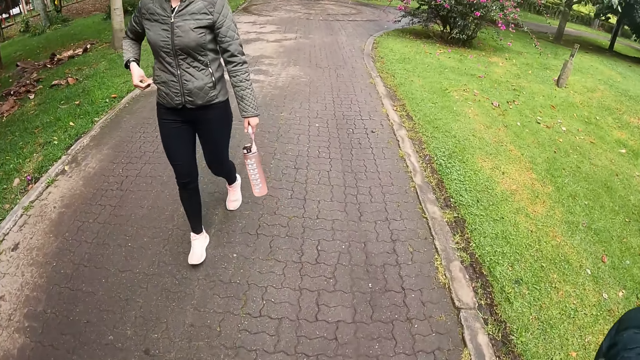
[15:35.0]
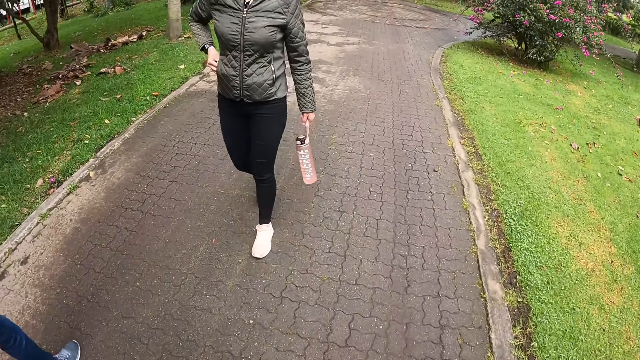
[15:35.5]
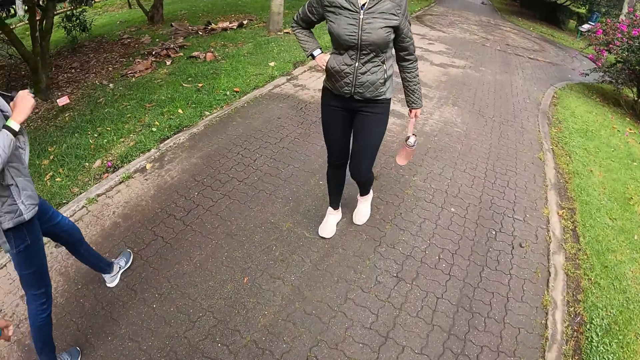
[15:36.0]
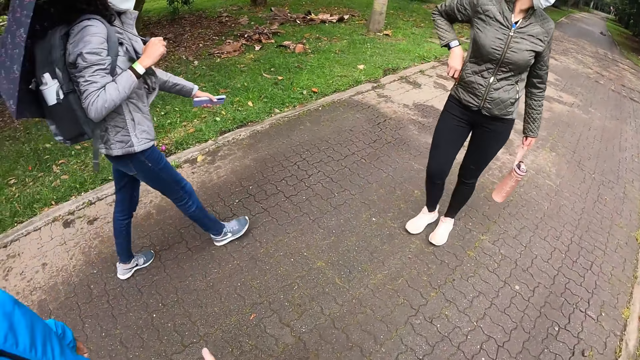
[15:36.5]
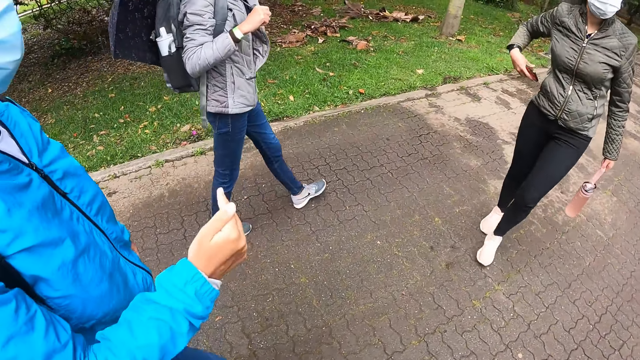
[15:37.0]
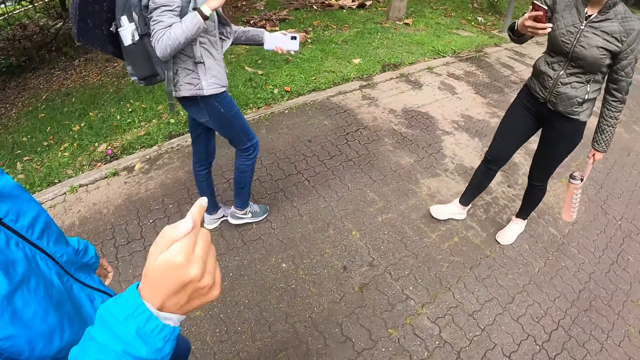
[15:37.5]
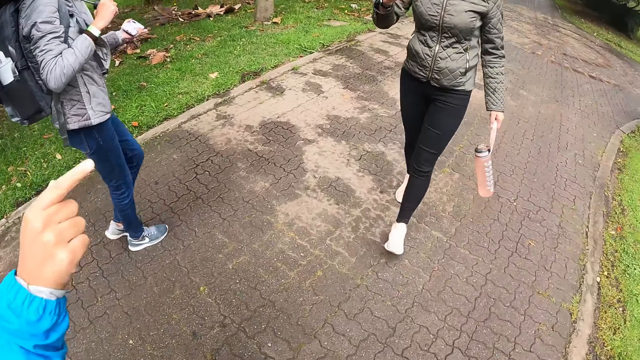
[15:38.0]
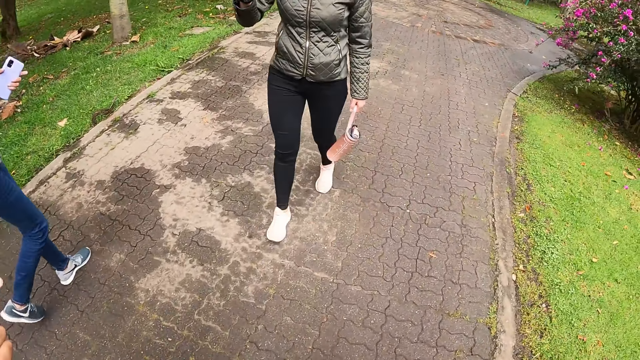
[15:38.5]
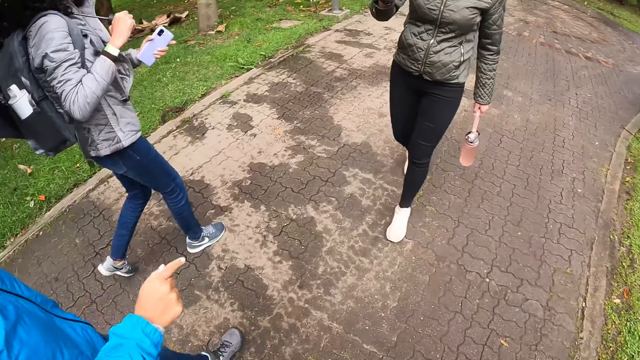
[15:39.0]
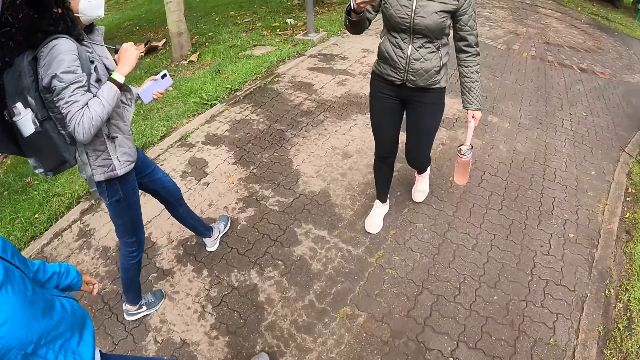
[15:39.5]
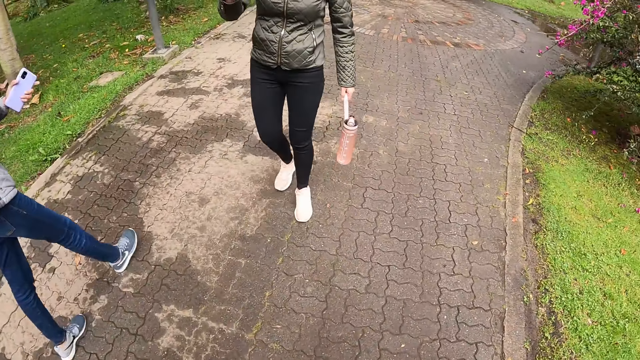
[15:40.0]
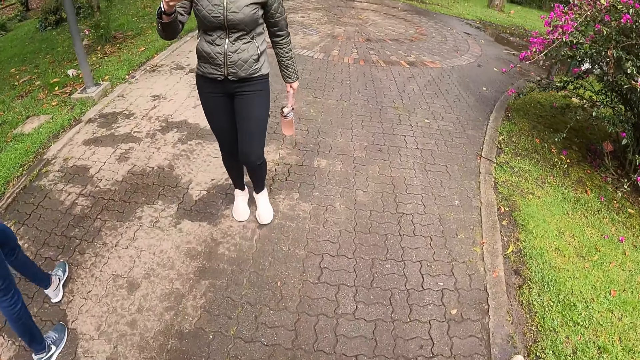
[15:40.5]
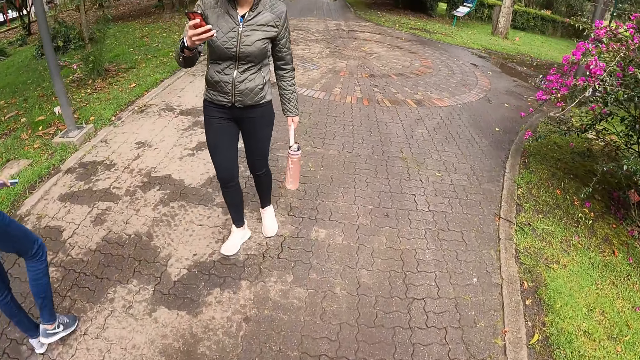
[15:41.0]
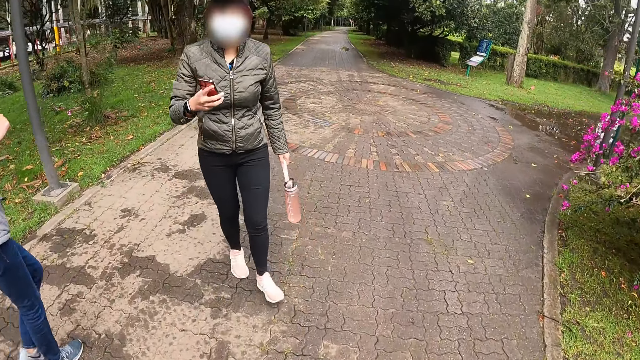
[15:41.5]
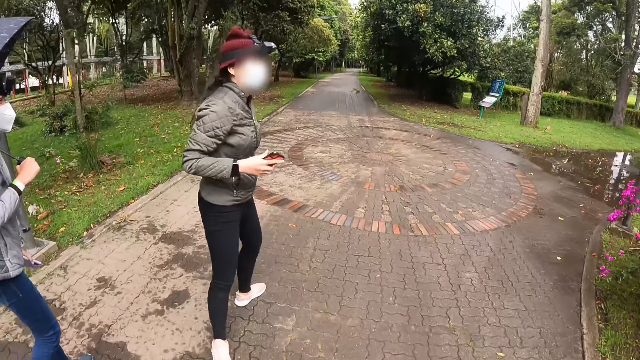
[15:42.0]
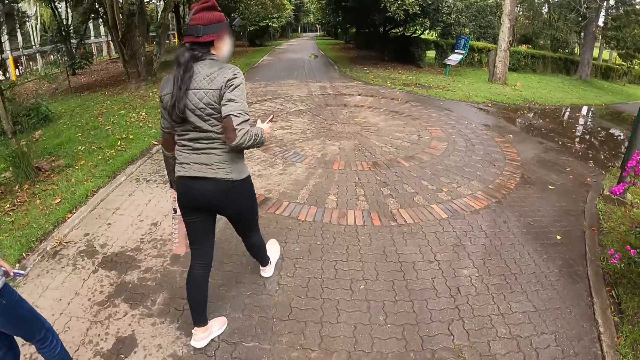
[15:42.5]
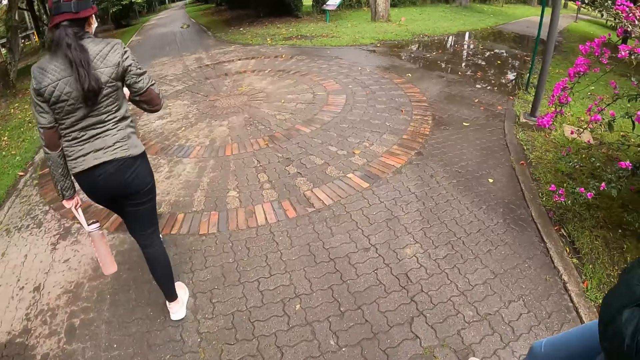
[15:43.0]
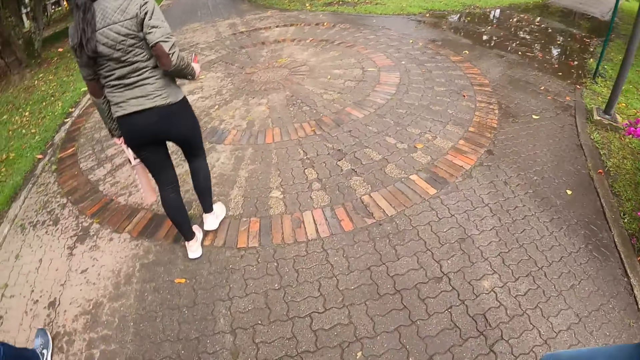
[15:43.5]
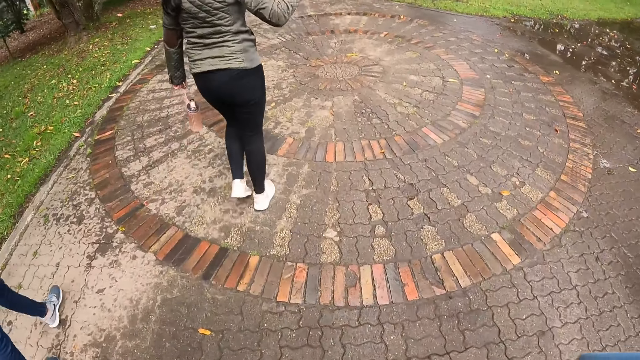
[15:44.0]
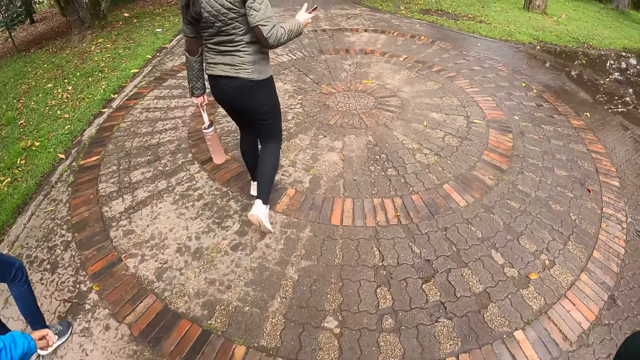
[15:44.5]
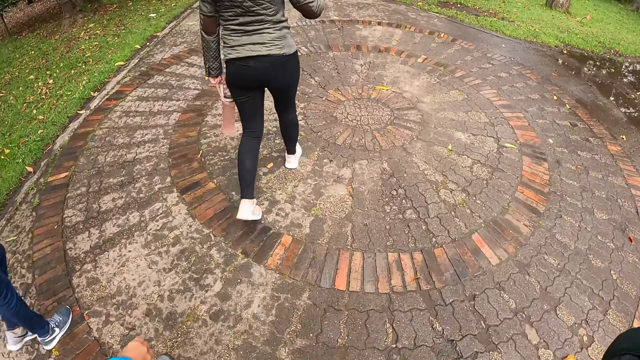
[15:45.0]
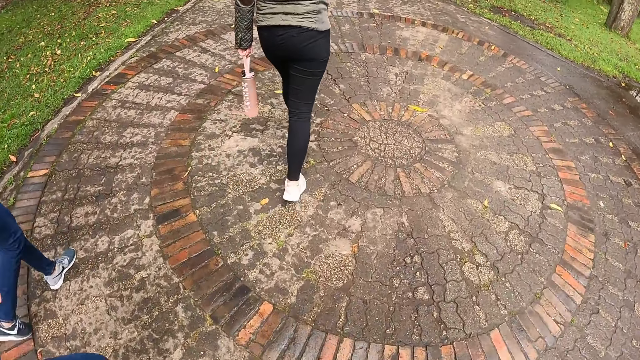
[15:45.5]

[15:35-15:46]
The camera wearer moves the hand down. The woman takes a phone from her jacket pocket with her right hand. She operates the phone with her right hand. The camera wearer walks.

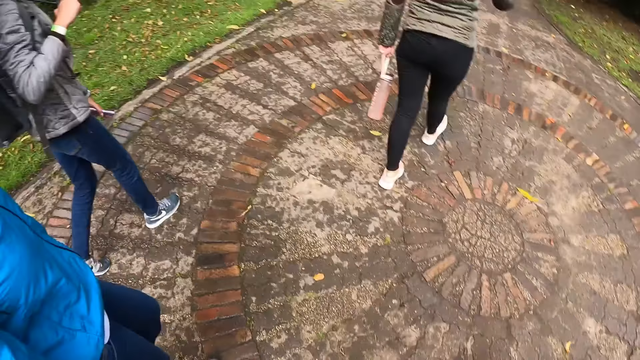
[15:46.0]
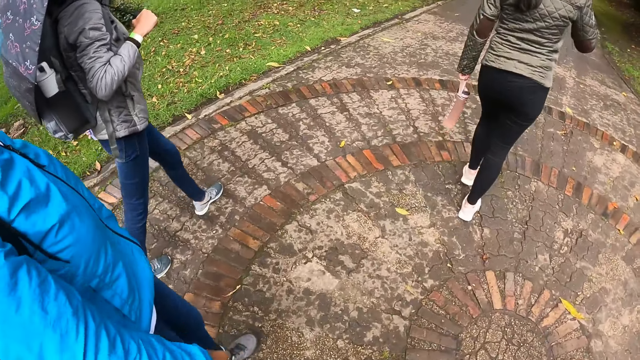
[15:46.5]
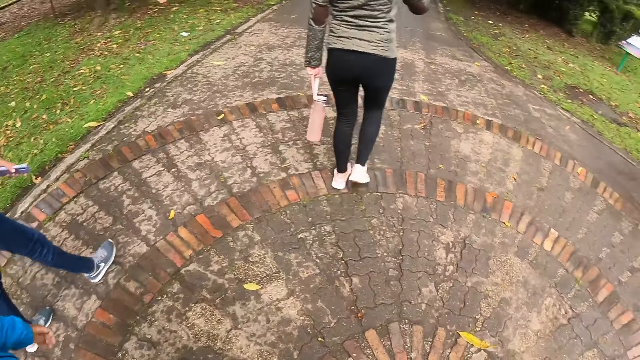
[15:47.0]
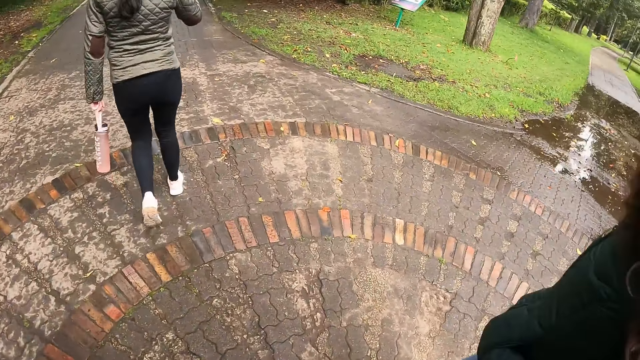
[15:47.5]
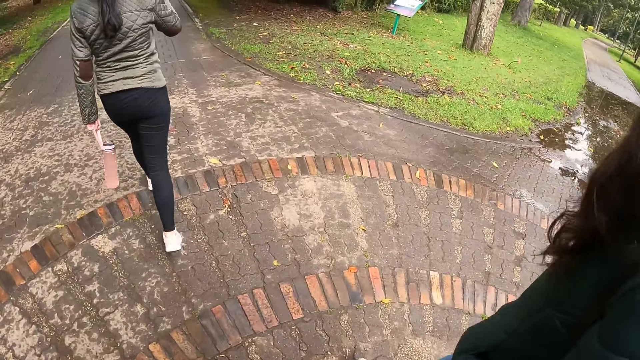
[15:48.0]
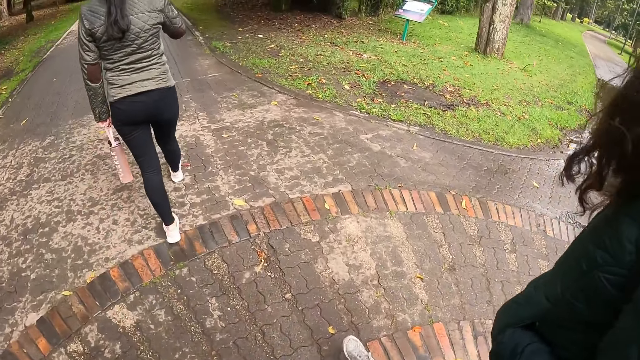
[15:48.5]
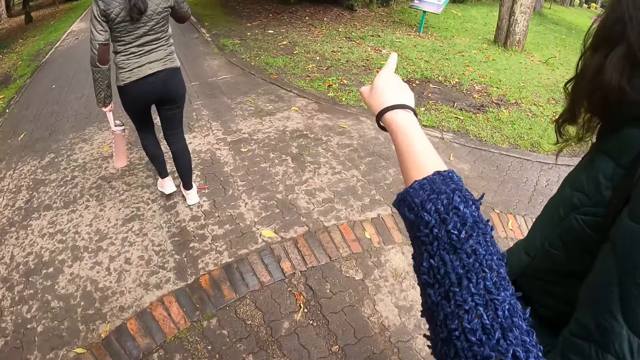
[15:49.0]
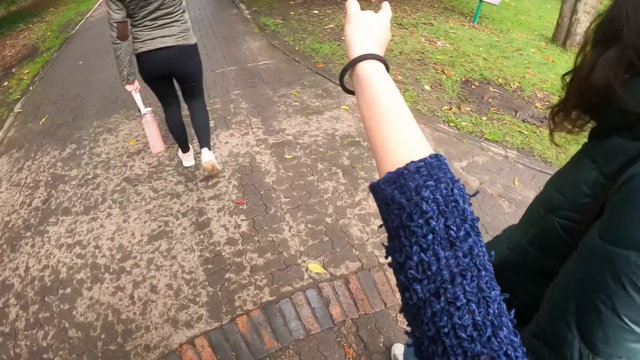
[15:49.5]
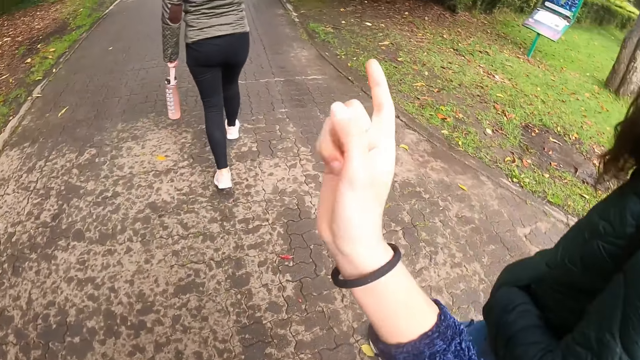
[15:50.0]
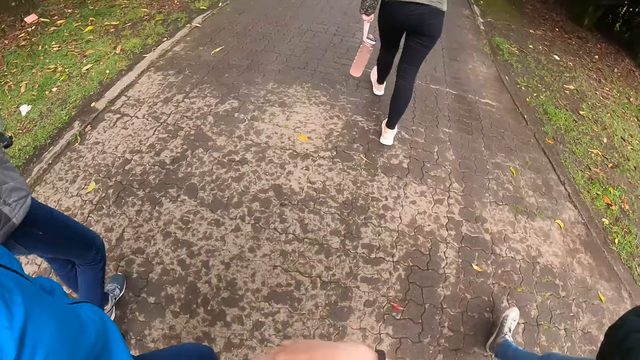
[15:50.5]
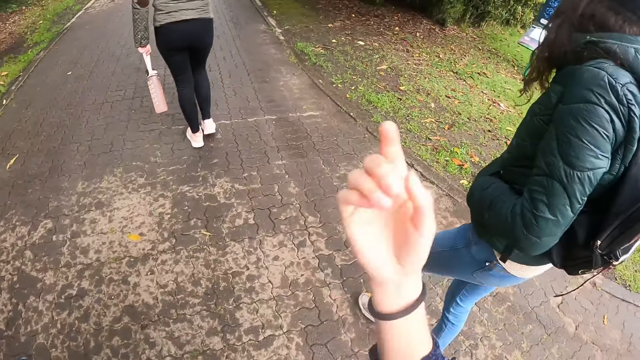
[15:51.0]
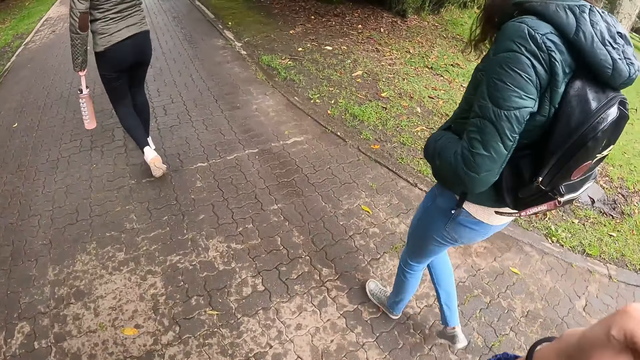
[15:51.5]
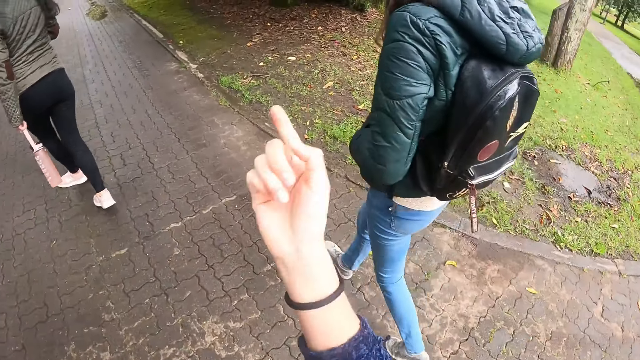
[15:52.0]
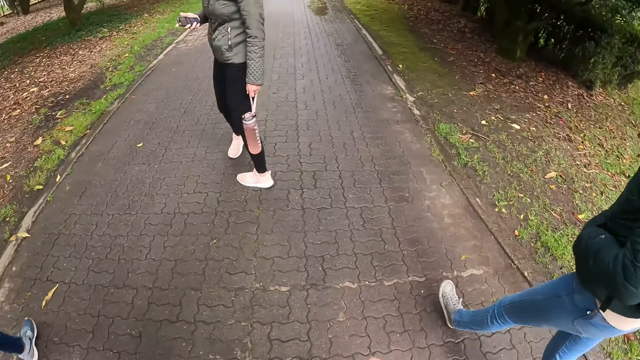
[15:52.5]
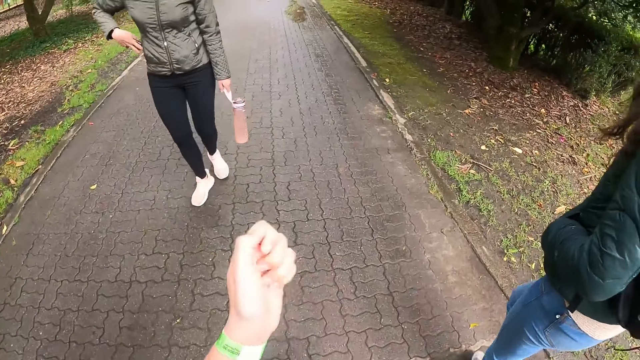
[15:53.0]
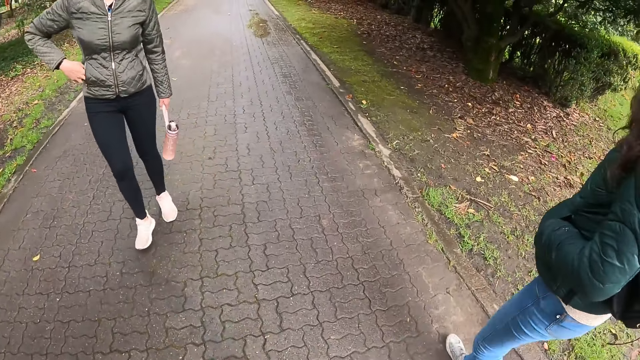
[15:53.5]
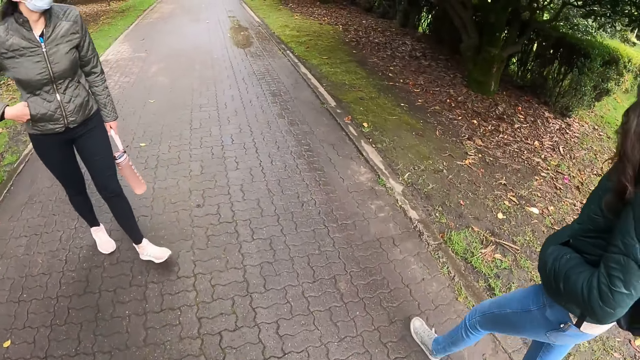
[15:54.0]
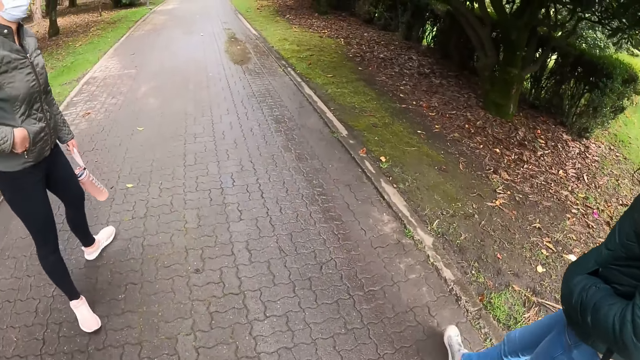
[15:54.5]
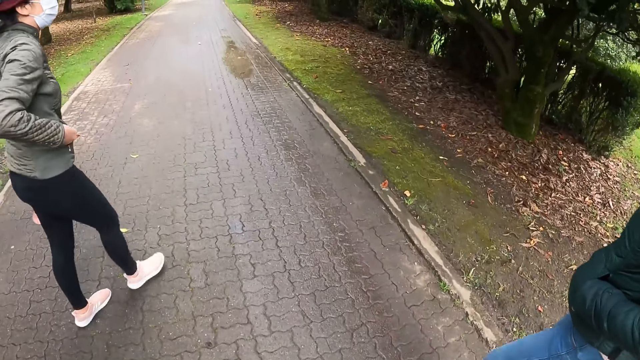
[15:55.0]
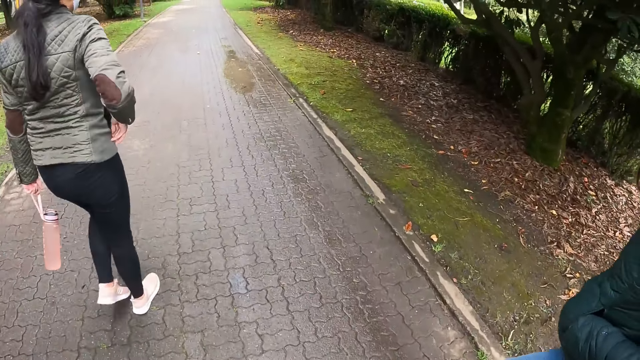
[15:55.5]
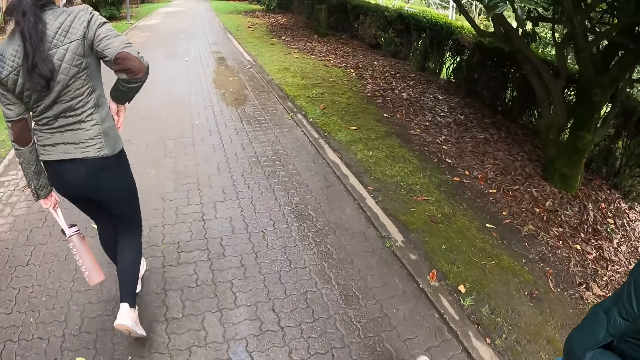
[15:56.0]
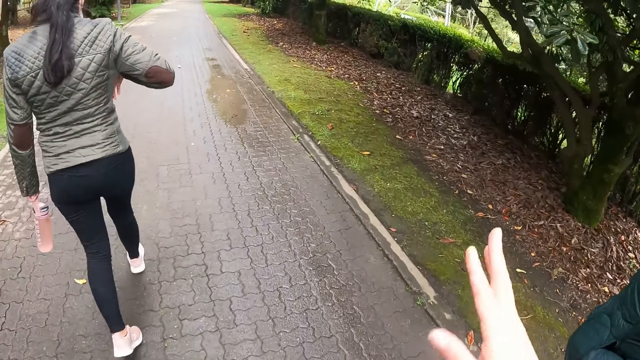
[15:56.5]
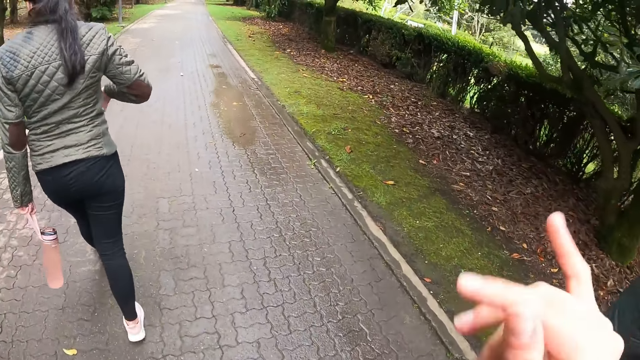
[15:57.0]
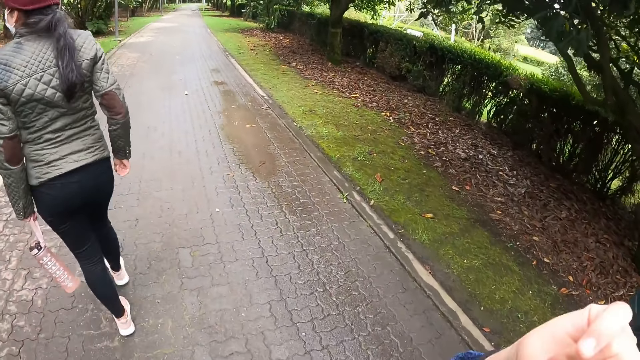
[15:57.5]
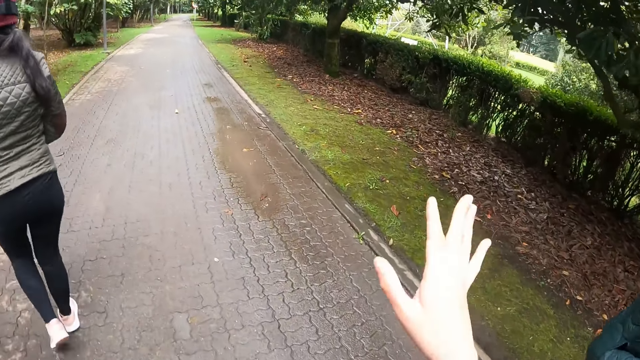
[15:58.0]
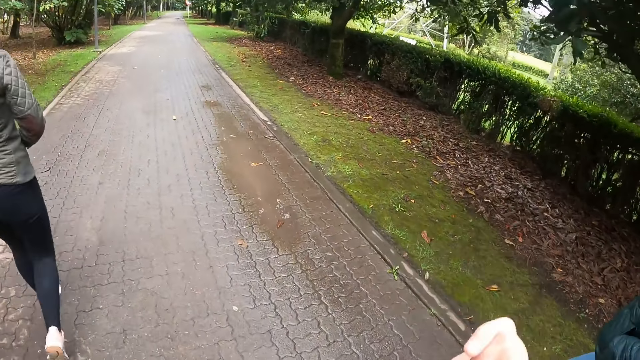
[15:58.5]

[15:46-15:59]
The camera wearer lifts a hand up. They move the hand down. They move their hands up. They move a hand down. They move a hand up. The woman puts the phone in her jacket pocket with her right hand. The camera wearer moves the hand down. The woman zips her jacket with her right hand. The camera wearer moves the hand around.
